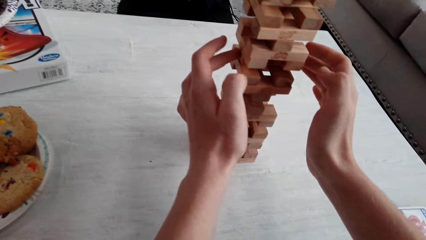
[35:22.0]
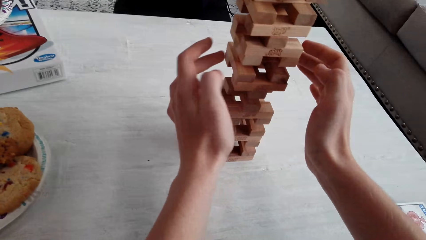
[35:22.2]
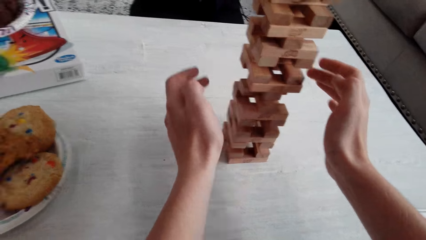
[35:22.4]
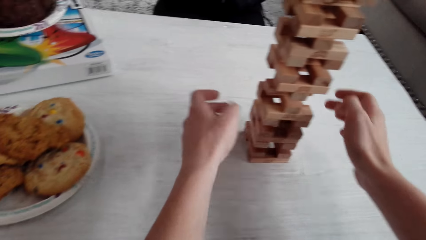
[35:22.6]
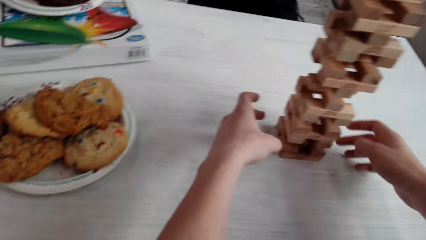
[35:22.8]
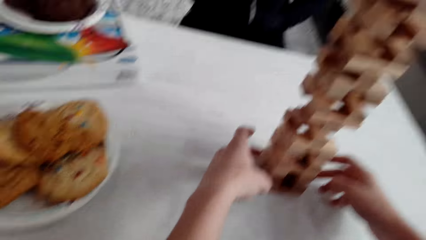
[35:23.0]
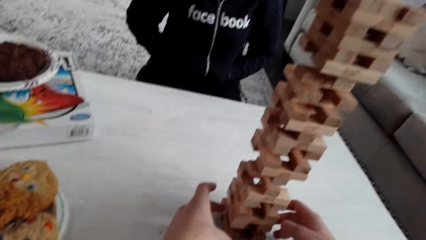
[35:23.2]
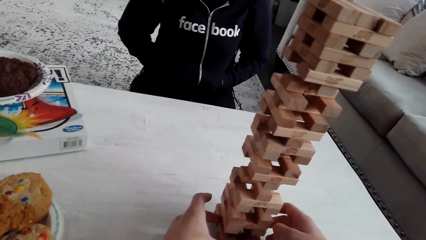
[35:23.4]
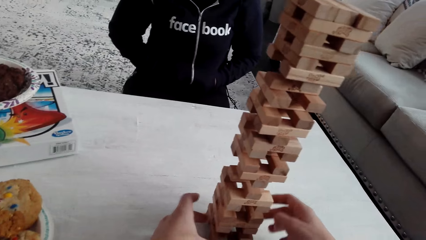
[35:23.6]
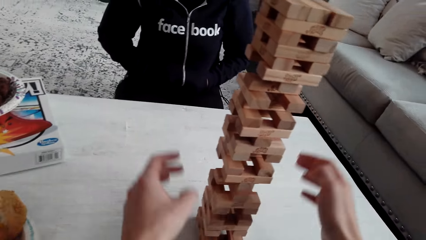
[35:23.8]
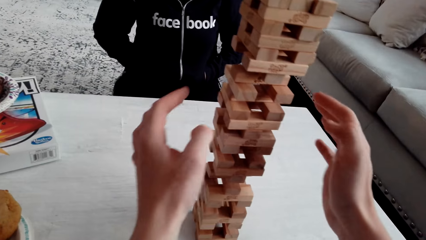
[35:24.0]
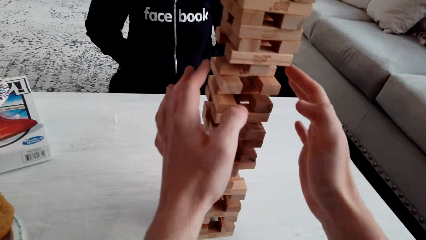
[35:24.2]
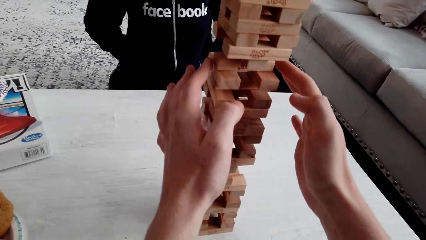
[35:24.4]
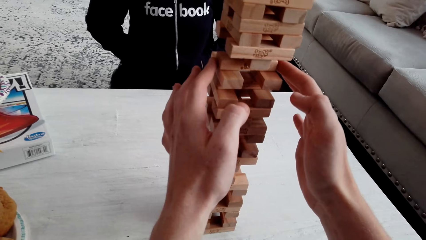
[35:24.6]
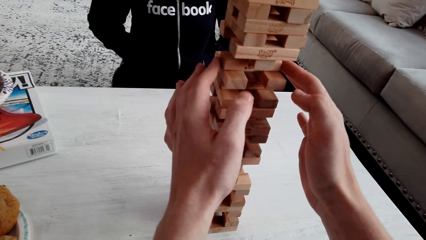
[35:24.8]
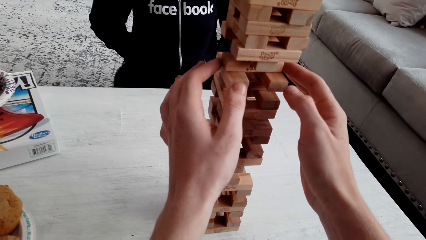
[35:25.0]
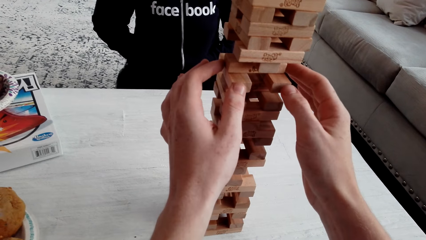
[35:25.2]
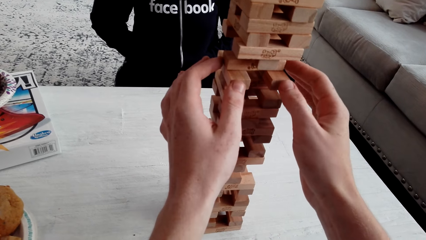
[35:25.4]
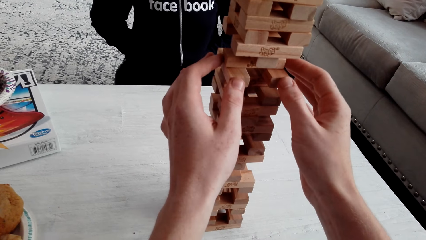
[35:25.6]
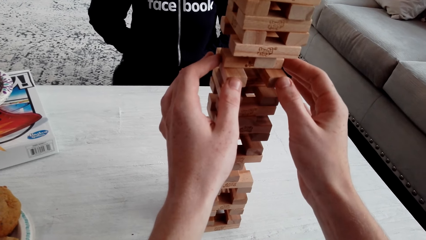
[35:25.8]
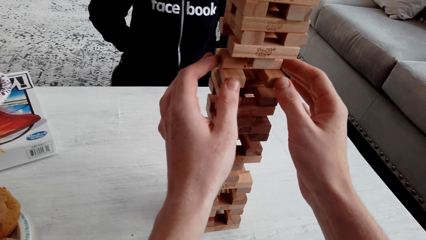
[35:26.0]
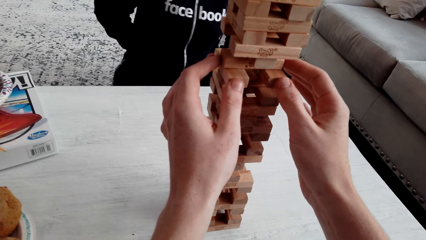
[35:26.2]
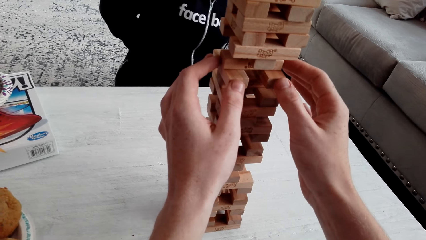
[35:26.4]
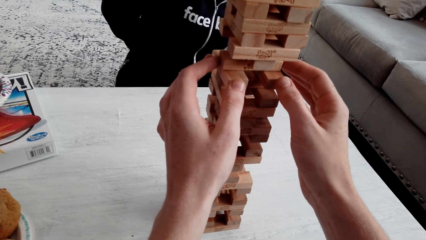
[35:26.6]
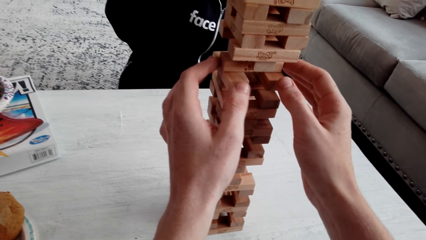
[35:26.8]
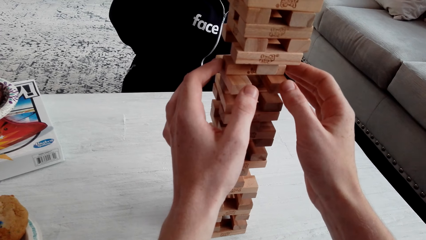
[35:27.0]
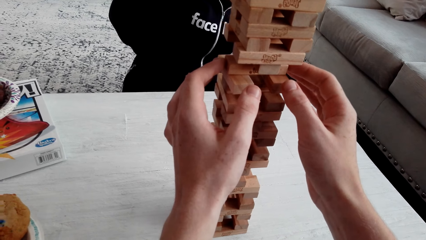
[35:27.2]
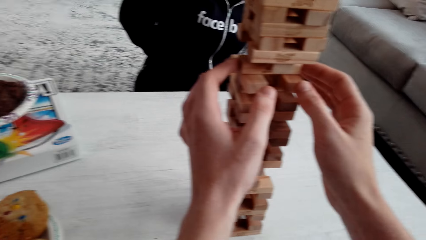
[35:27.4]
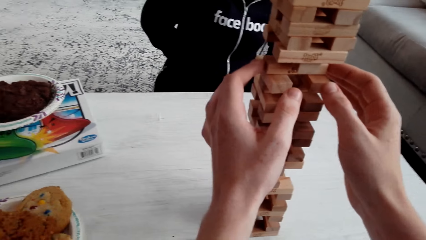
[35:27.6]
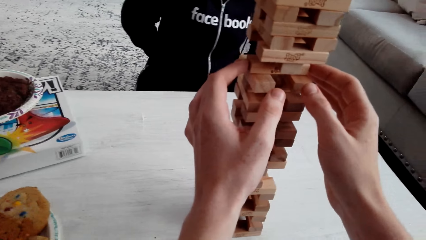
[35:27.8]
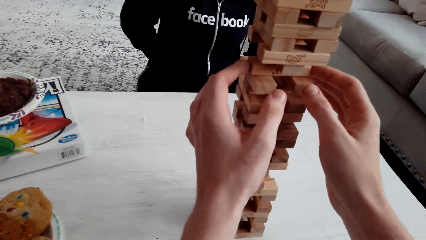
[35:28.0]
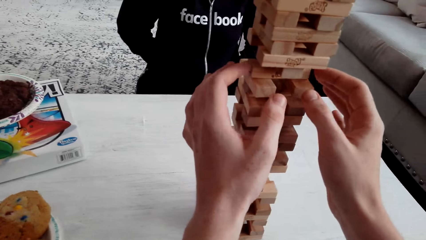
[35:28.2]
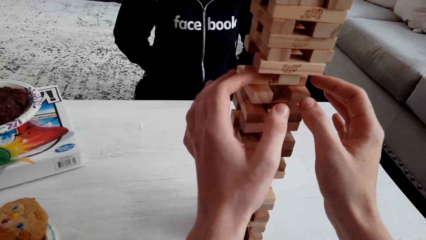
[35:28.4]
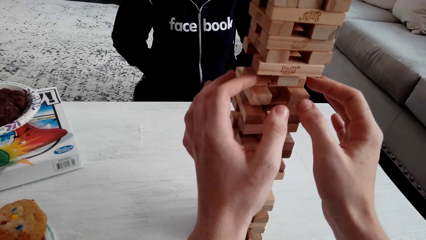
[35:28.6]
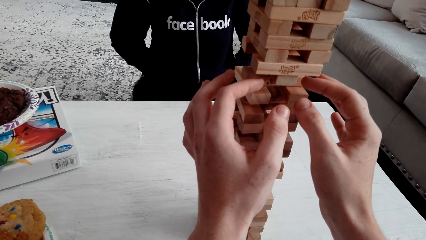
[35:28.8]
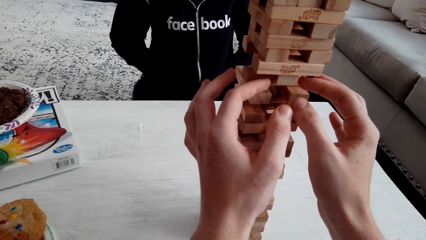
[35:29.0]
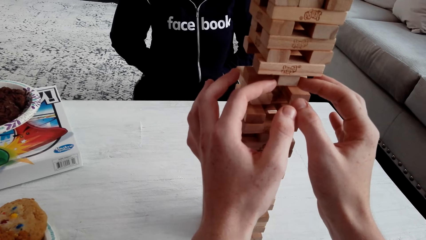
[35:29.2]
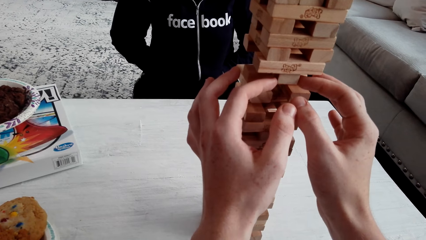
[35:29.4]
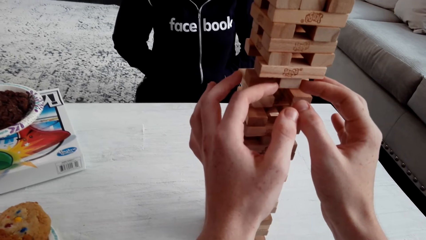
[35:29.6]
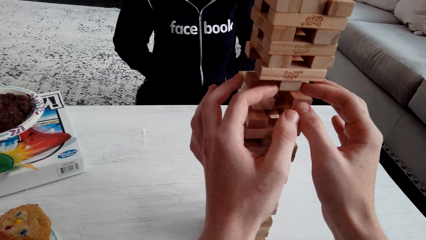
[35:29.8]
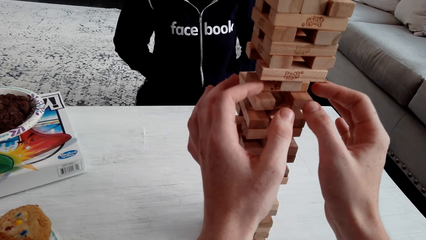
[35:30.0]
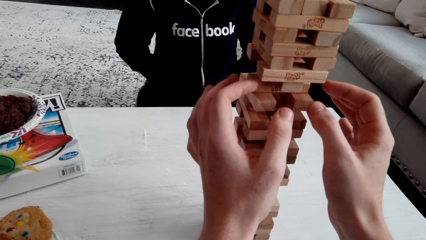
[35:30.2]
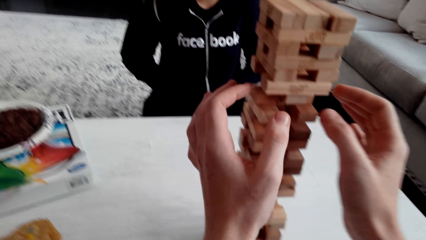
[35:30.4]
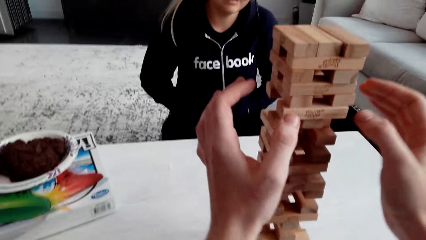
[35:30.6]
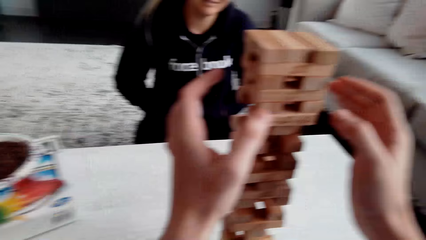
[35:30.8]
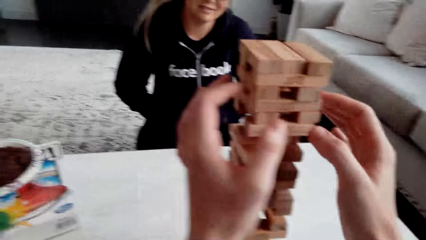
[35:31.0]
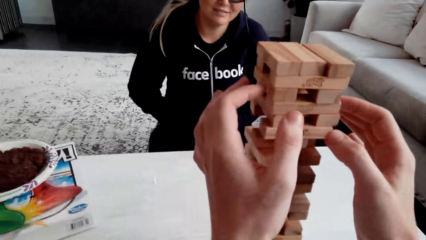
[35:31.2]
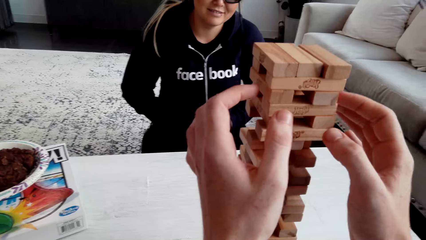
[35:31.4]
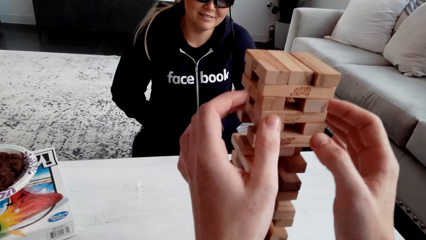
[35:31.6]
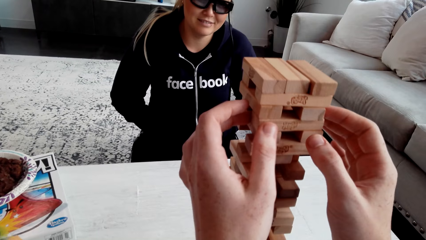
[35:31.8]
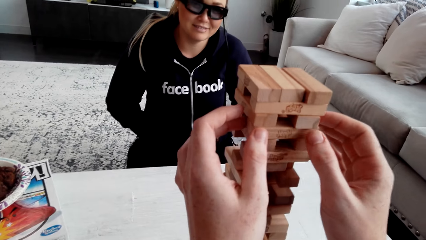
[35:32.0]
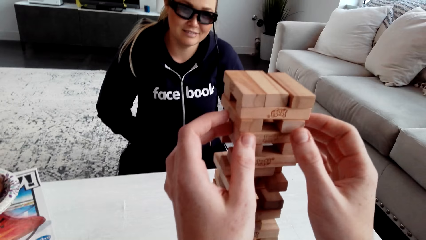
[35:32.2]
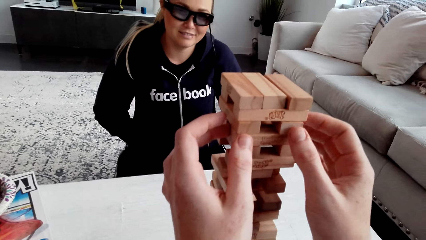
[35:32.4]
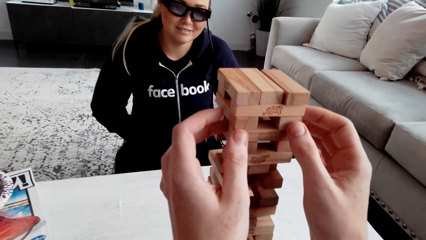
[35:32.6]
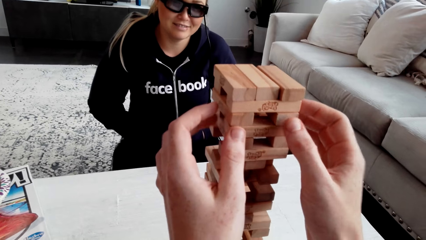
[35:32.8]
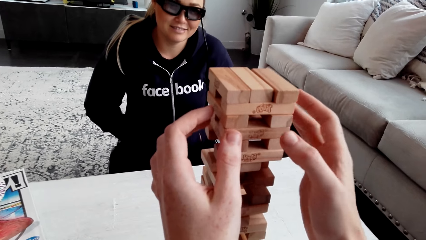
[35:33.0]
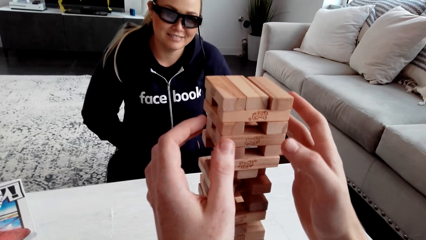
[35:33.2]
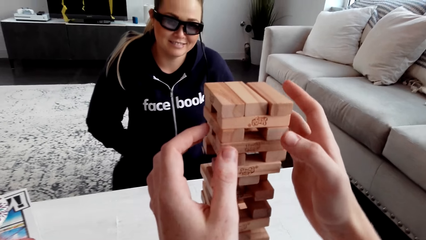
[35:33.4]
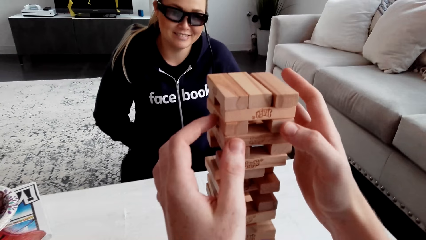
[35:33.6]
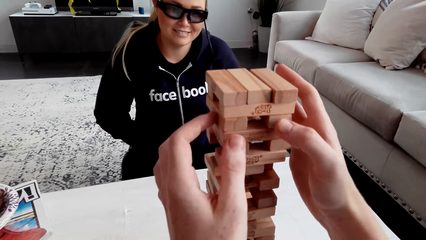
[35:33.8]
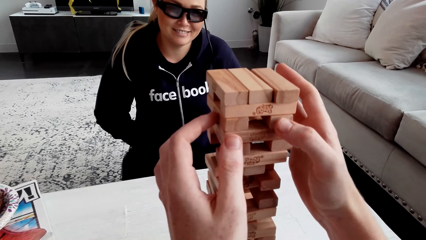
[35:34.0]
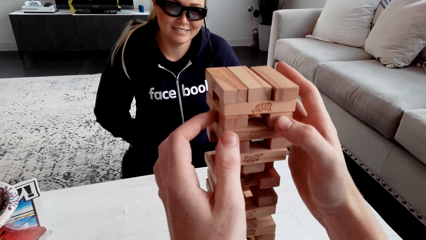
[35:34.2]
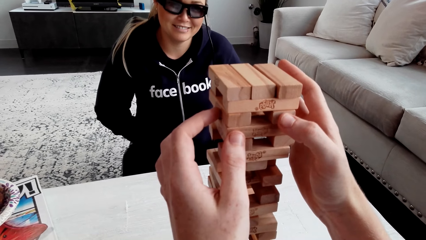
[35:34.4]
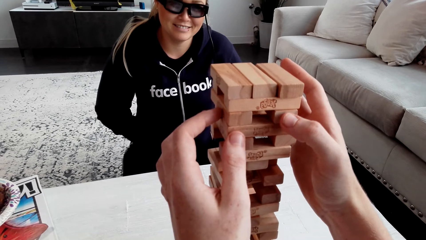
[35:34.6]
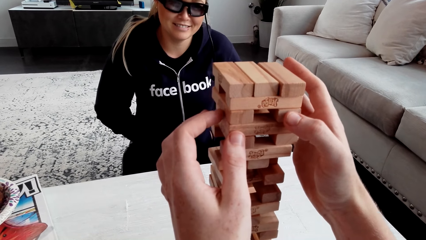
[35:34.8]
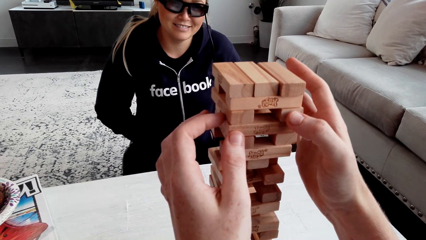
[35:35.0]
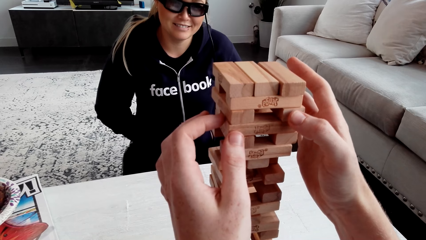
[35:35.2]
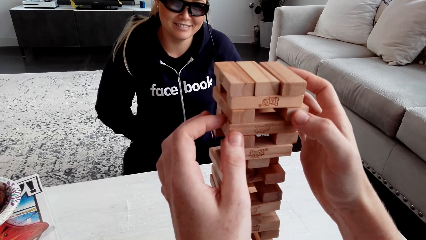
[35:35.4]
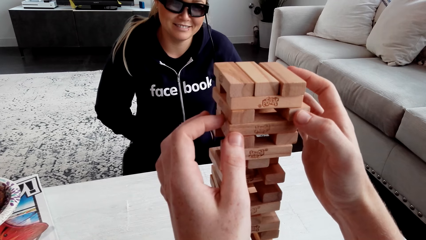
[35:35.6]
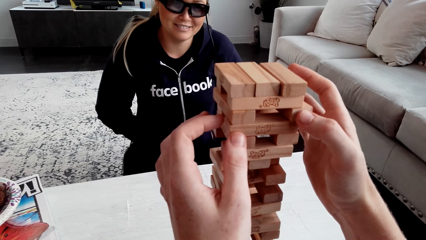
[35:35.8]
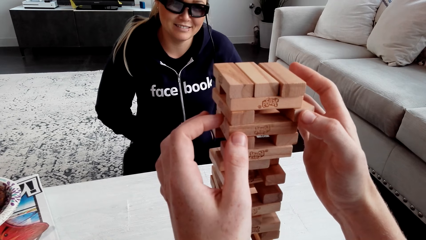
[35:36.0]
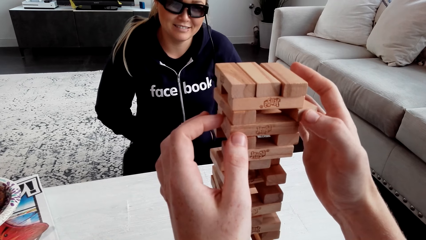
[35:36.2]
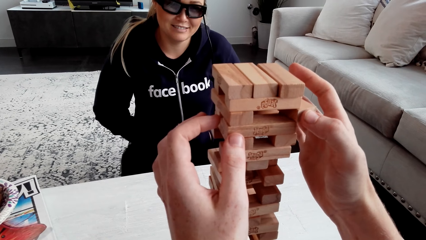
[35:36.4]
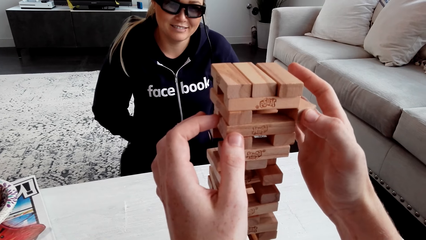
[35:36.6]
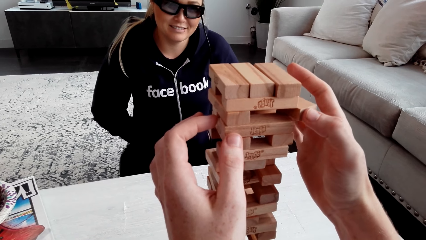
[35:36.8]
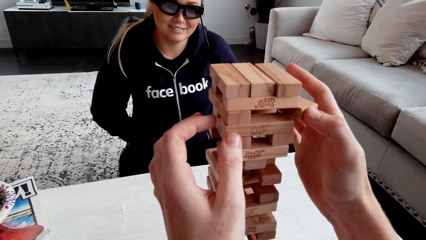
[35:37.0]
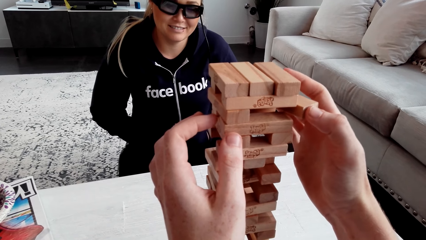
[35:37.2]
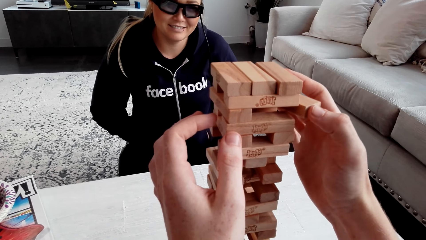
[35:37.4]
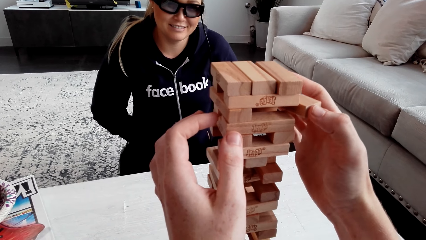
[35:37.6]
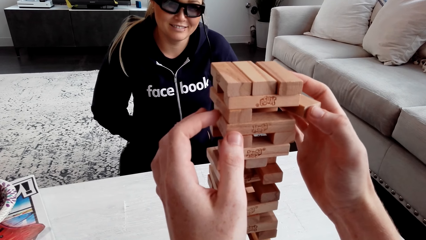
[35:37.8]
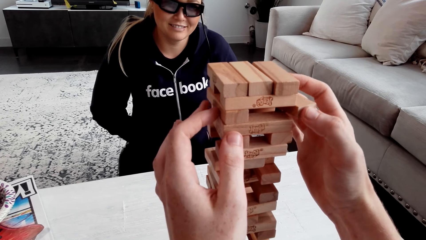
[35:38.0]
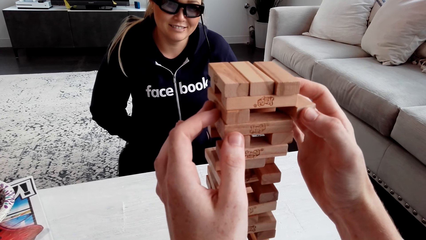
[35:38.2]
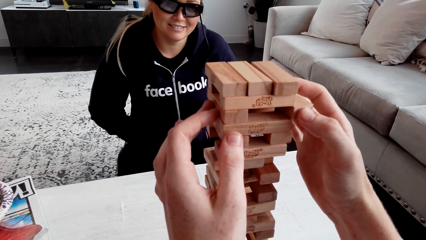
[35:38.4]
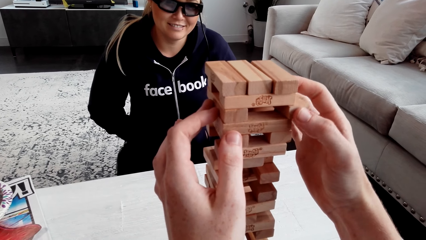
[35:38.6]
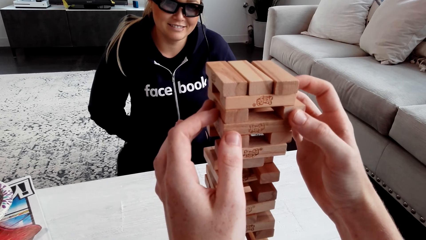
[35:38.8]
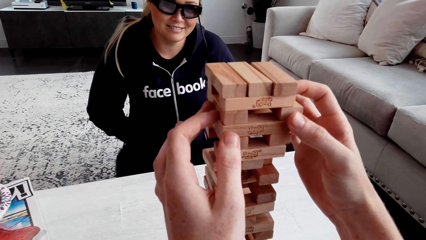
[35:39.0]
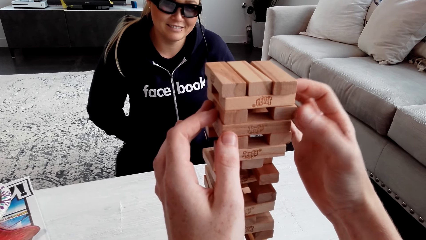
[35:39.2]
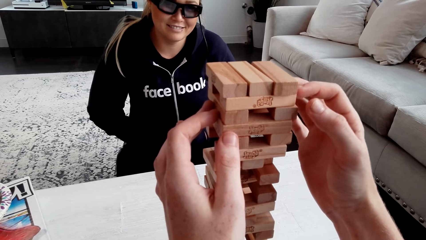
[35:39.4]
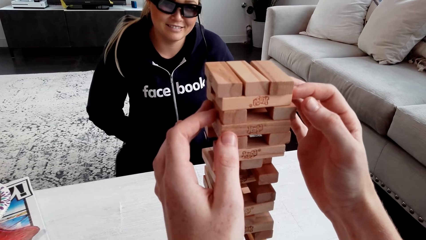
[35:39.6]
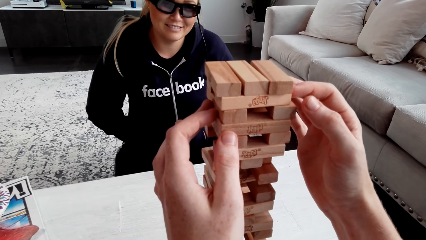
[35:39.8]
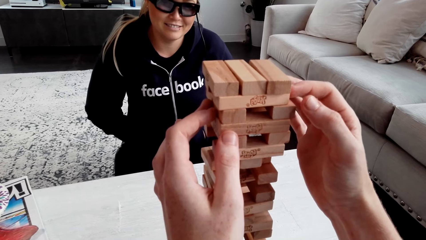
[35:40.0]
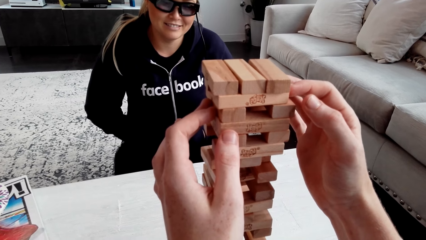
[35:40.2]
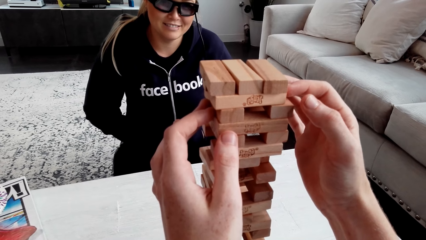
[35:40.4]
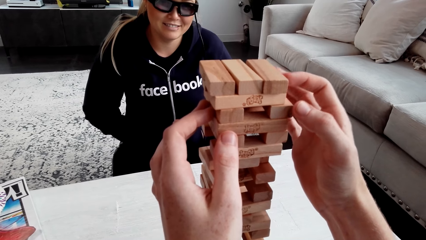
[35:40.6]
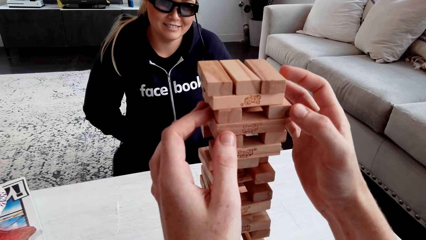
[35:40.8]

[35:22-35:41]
The camera wearer touches the jenga with both his hands. A woman laughs. The camera wearer talks to the woman. He puts the piece of the jenga block on top. He talks to the woman and removes the wooden jenga piece with his right hand.
